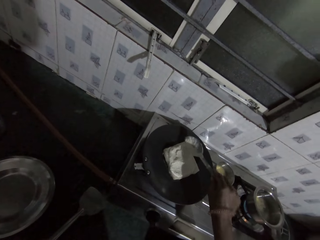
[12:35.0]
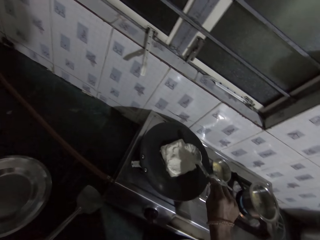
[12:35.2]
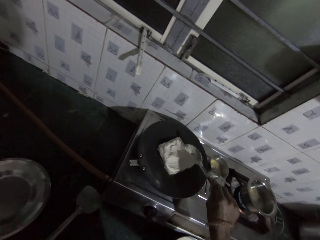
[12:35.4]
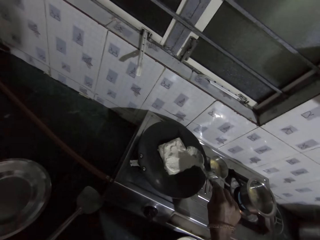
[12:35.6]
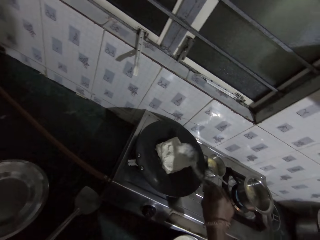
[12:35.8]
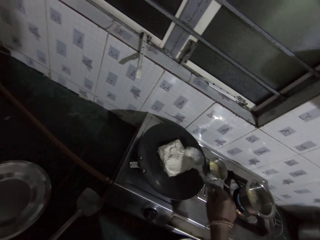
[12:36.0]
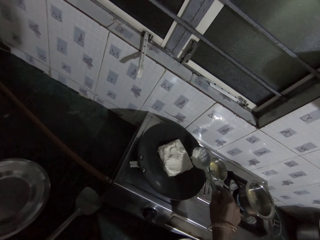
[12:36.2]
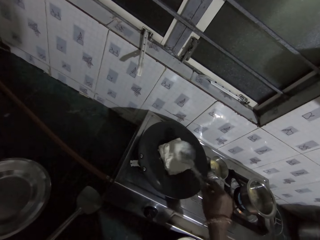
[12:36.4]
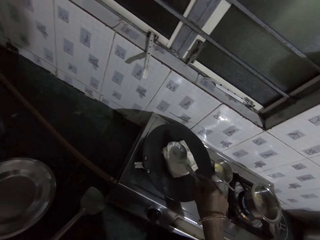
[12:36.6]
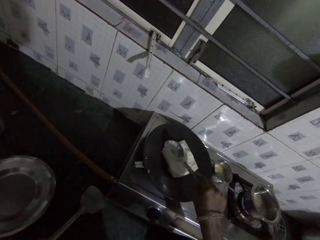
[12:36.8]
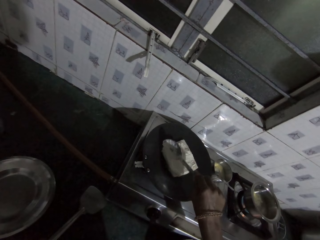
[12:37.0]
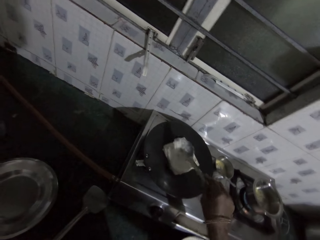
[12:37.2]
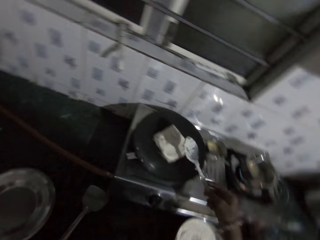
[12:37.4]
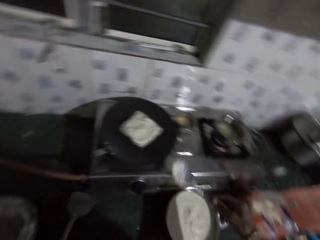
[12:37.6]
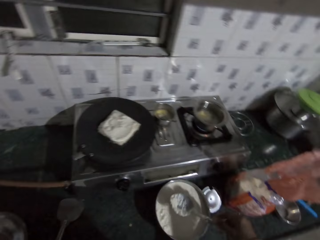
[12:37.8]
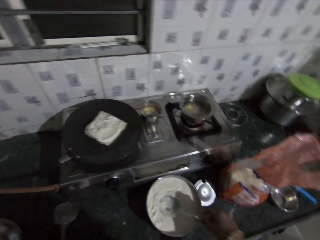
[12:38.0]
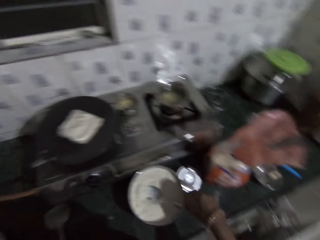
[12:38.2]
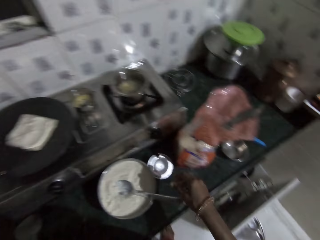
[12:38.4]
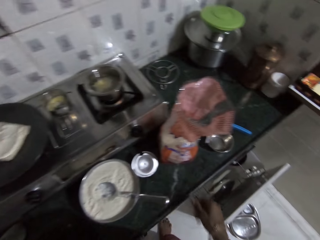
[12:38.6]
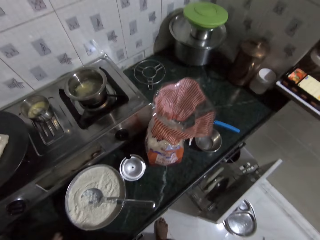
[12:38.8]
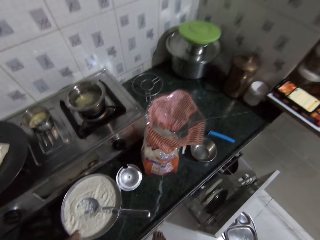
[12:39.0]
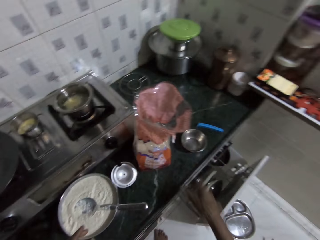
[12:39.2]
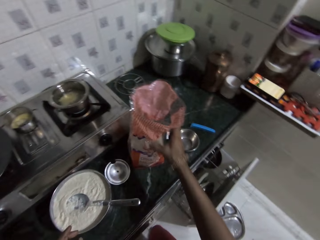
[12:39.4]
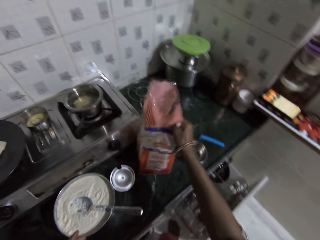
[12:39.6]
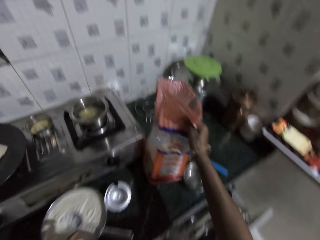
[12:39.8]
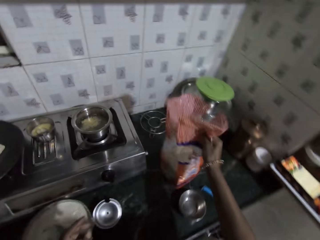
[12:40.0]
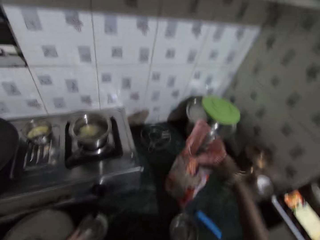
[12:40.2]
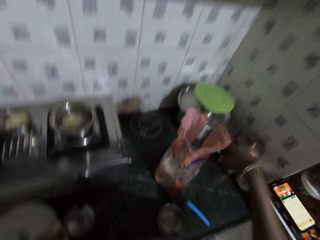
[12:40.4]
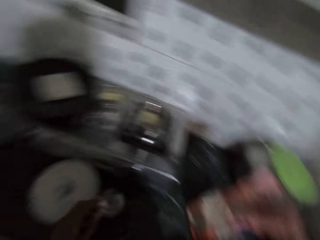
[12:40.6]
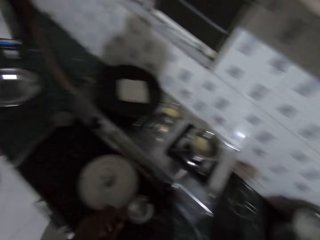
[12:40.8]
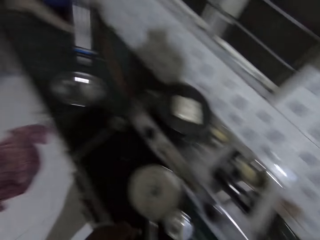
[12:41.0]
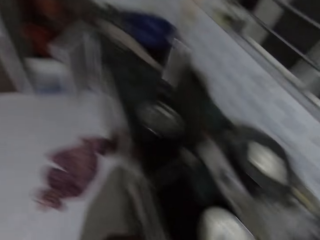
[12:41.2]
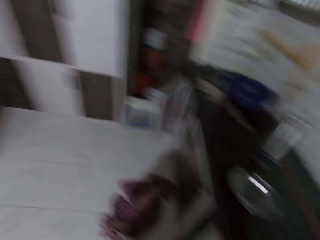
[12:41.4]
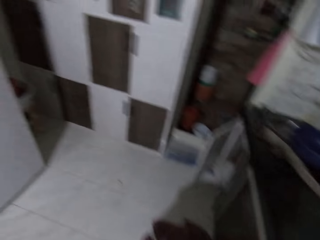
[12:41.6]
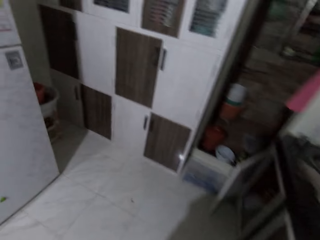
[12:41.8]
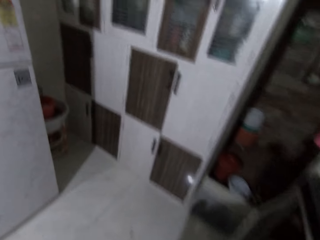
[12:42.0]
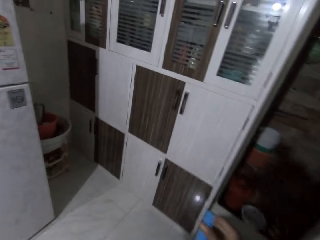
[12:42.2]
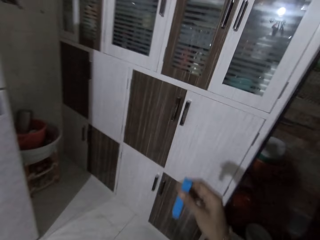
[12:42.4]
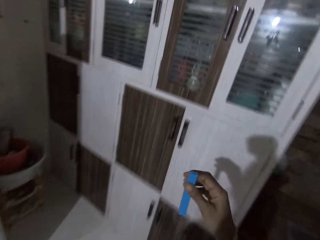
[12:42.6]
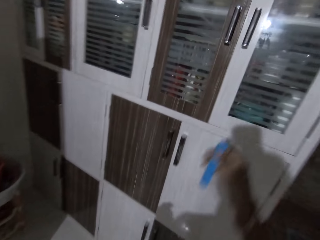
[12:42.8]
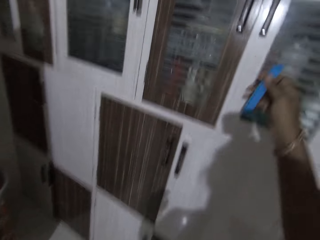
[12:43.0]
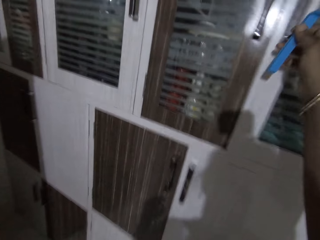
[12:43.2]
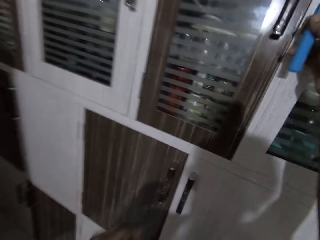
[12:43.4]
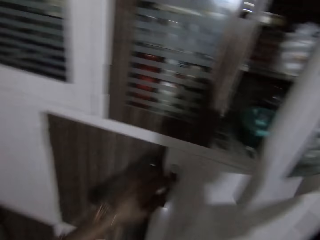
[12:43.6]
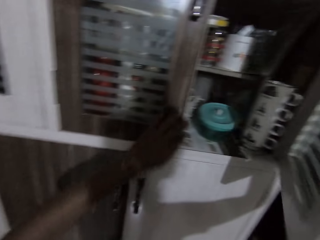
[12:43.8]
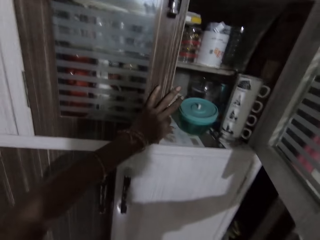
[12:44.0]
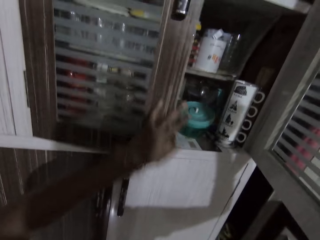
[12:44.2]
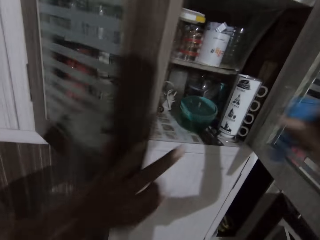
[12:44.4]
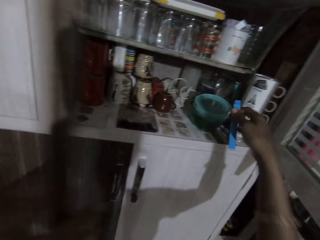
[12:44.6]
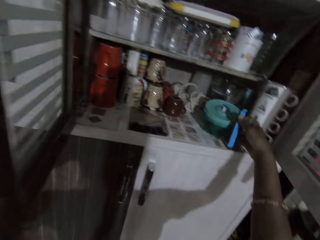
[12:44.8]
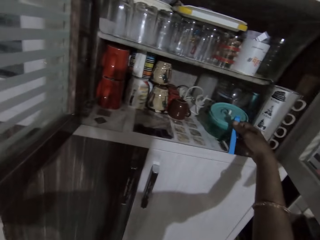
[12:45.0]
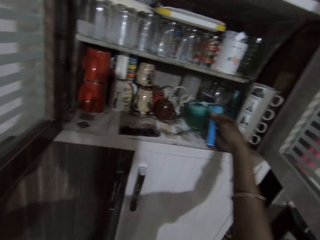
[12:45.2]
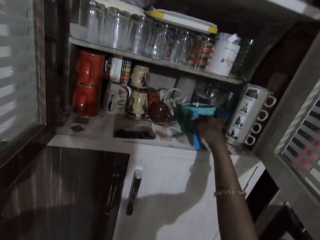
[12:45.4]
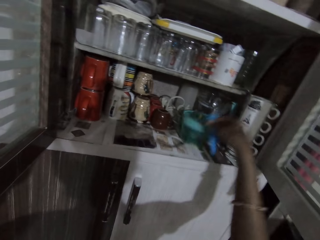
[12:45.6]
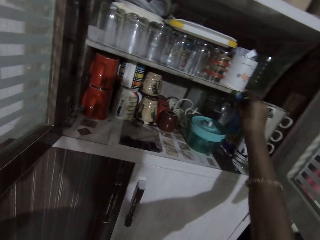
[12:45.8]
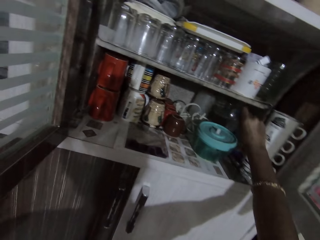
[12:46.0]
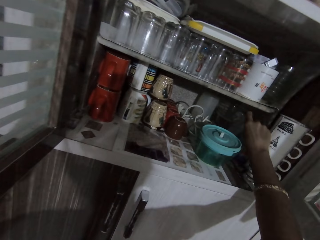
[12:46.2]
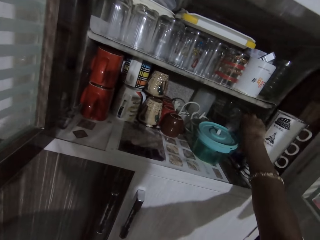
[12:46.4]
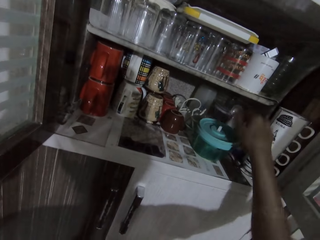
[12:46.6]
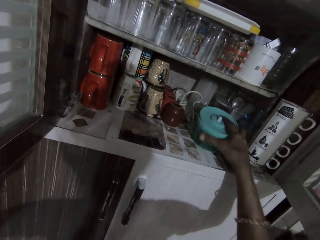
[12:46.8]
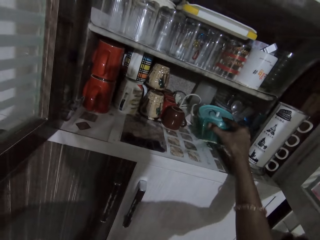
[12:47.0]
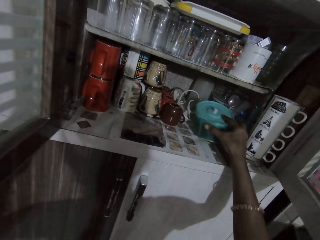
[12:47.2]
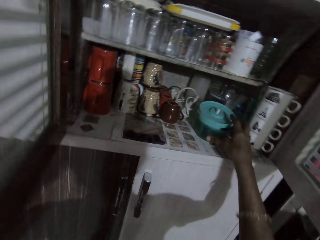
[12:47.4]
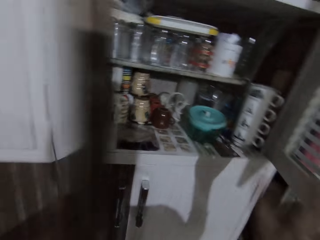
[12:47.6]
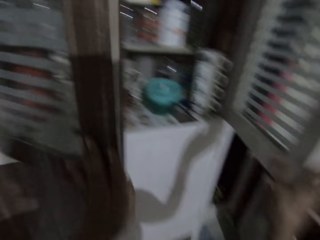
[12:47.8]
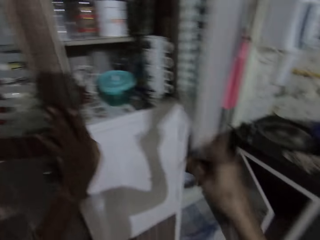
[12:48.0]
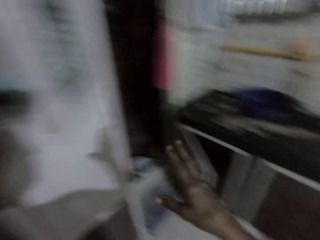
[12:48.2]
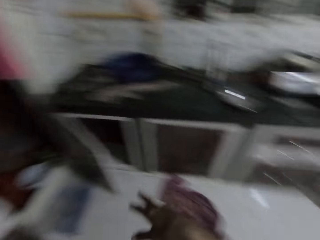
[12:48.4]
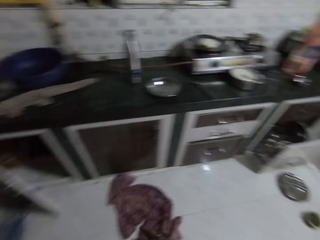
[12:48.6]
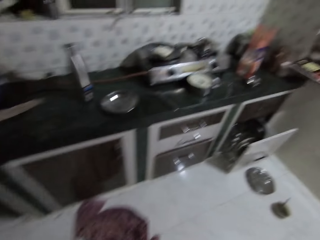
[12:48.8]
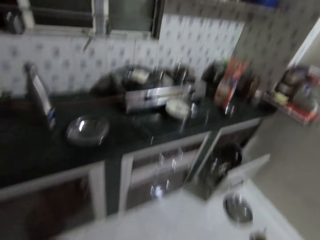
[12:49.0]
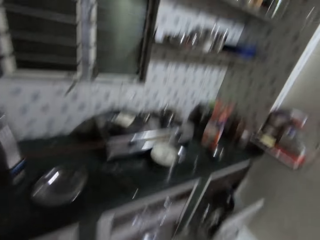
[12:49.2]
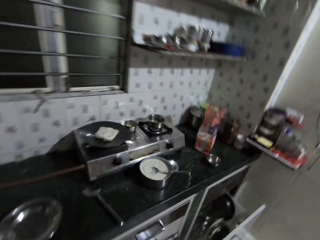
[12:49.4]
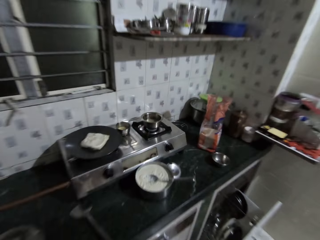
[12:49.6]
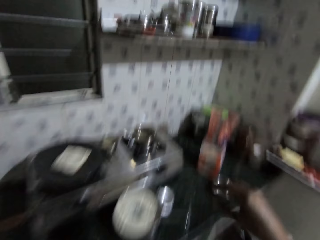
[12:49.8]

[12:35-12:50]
The camera wearer drops the spoon in her right hand in the bowl of batter on the kitchen countertop. She picks up the pack of bread from the kitchen countertop with her right hand. She drops the pack of bread in her right hand on the kitchen countertop. She holds a paper. She walks in the road. She opens a kitchen cabinet door with her right hand. She opens a kitchen cabinet door with her left hand. She moves a container in the cabinet with her right hand. She holds a tin. She drops the clip in her right hand in the cabinet. She moves the container in the cabinet with her right hand. She closes the doors of the cabinet with her hands.

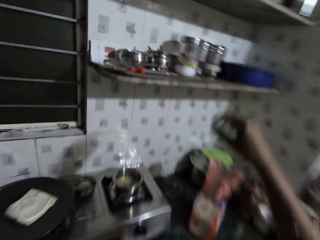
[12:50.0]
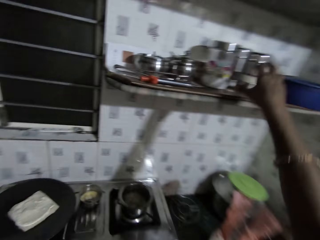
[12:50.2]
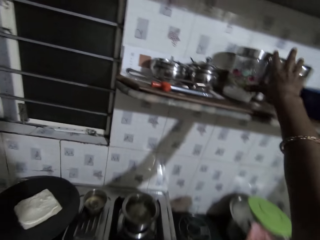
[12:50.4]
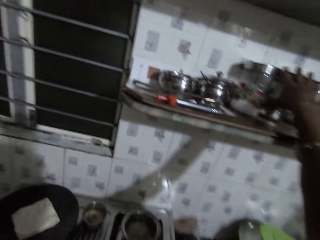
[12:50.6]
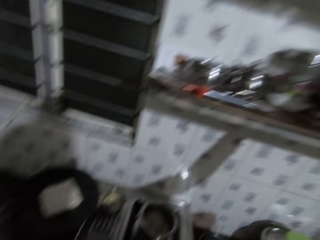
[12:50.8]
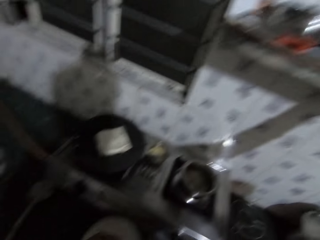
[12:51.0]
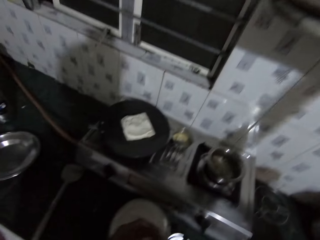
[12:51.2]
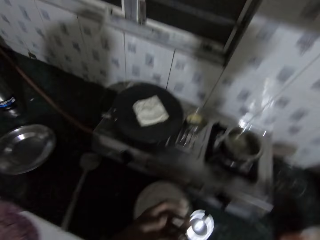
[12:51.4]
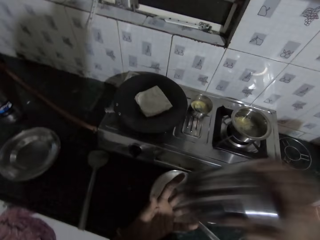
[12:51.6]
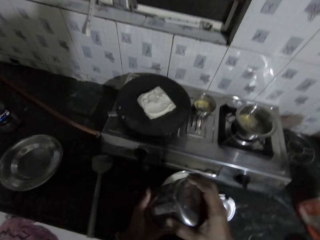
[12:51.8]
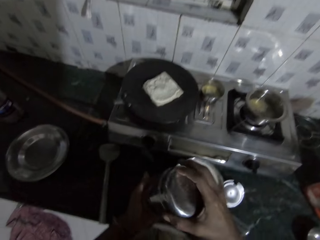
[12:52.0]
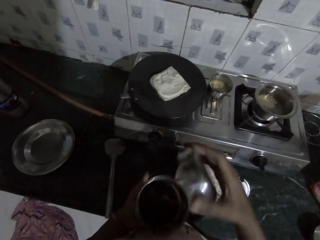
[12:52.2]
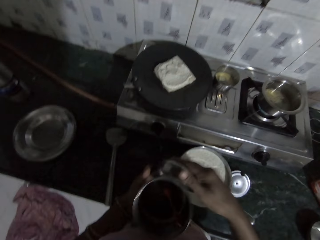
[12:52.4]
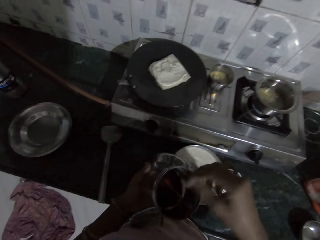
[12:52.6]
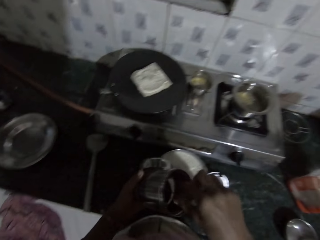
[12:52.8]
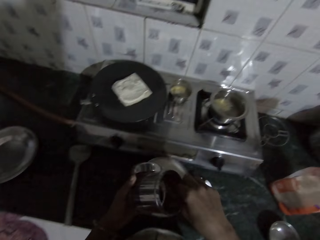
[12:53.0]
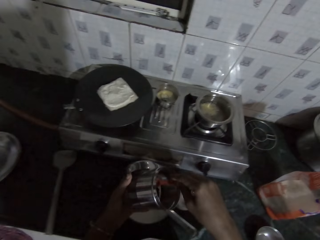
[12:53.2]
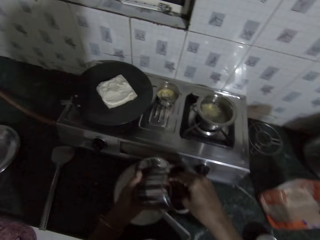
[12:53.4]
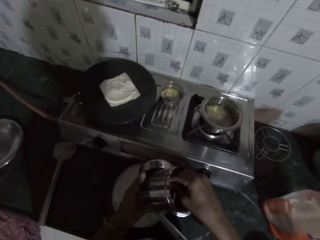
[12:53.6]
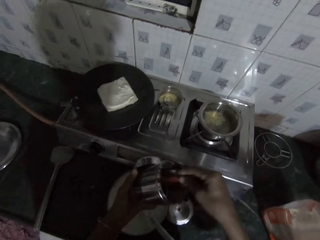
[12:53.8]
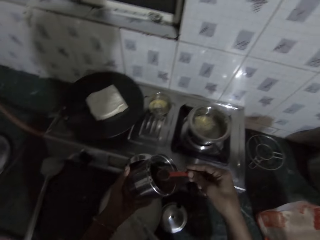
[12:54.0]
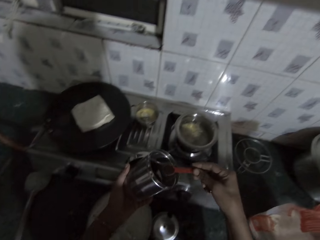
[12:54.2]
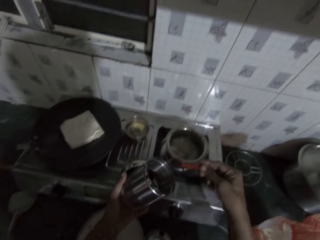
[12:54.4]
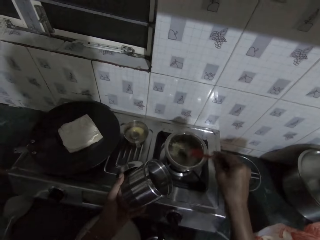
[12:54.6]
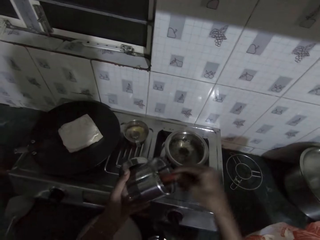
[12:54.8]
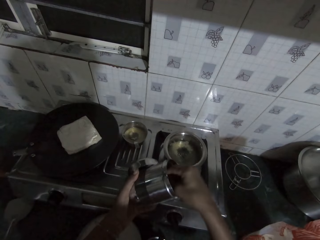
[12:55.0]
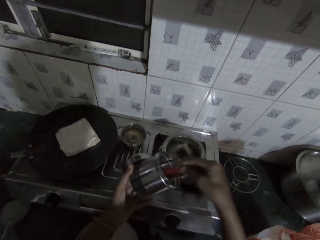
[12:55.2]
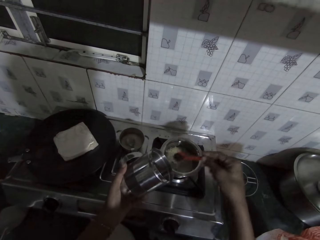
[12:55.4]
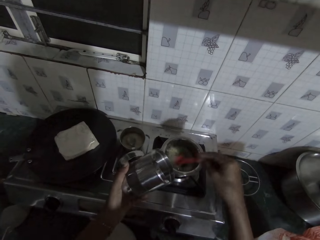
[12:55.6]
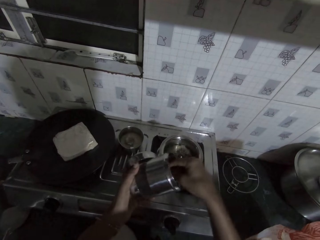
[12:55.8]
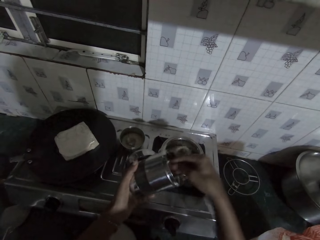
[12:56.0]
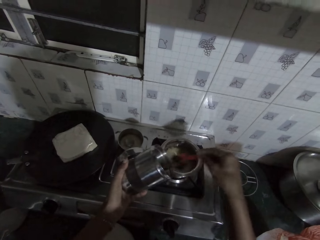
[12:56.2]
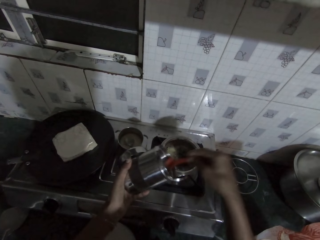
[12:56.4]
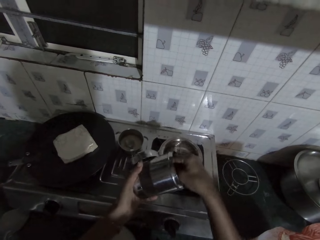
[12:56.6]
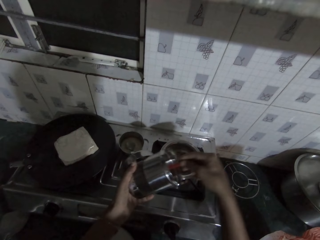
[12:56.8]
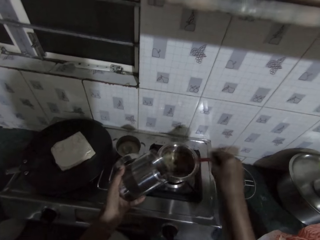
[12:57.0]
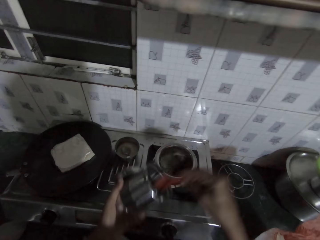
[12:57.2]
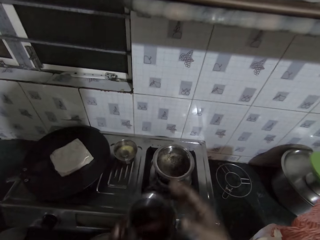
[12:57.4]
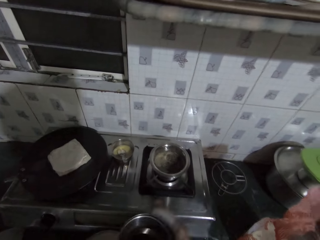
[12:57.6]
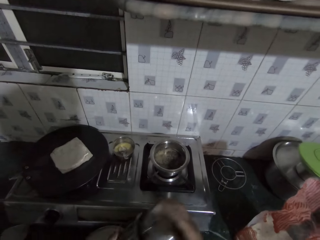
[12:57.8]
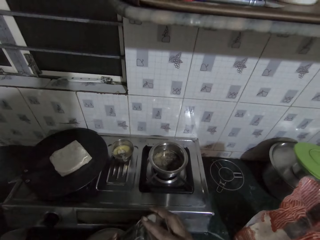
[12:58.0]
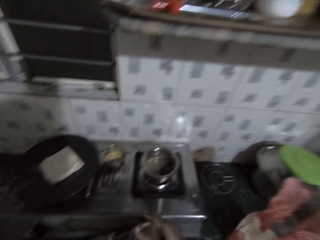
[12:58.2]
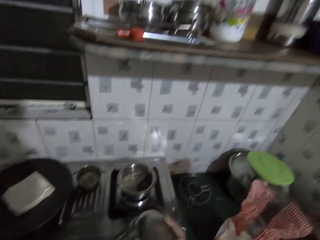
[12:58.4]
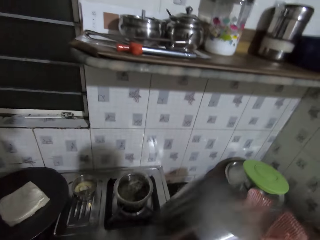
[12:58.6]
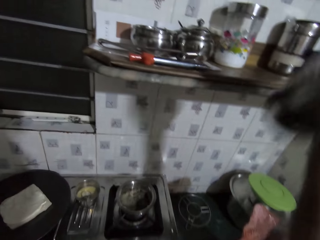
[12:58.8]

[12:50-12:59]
The camera wearer picks up a container of black pepper from the platform with her right hand. She holds the container. She passes the container of black pepper in her right hand to her left hand. She opens the cap of the container of black pepper in her left hand with her right hand. She drops the cap of the black pepper container in her right hand in her left hand. She holds a spoon in the black pepper container in her left hand with her right hand. She scoops black pepper from the black pepper container in her left hand with the spoon in her right hand. She pours the black pepper in the spoon in her right hand in the pot on the gas stove. She scoops black pepper from the black pepper container in her left hand with the spoon in her right hand. She pours the black pepper in the spoon in her right hand in the pot on the gas stove. She scoops black pepper from the black pepper container in her left hand with the spoon in her right hand. She pours the black pepper in the spoon in her right hand in the pot on the gas stove. She scoops black pepper from the black pepper container in her left hand with the spoon in her right hand. She pours the black pepper in the spoon in her right hand in the pot on the gas stove. She drops the spoon in her right hand in the container of black pepper in her left hand. She picks the cap of the container of black pepper from her left hand with her right hand. She covers the container of black pepper in her left hand with the cap in her right hand.
